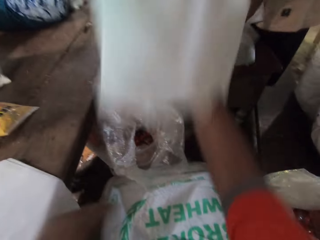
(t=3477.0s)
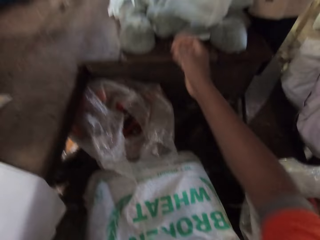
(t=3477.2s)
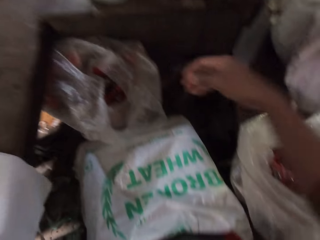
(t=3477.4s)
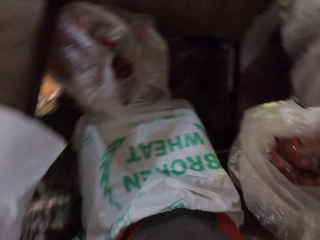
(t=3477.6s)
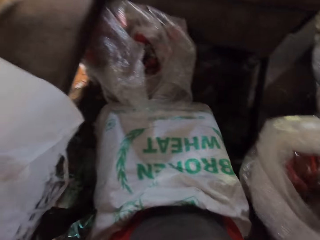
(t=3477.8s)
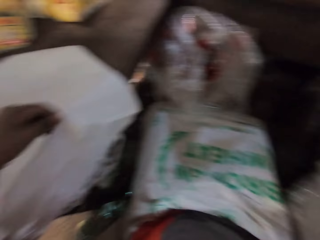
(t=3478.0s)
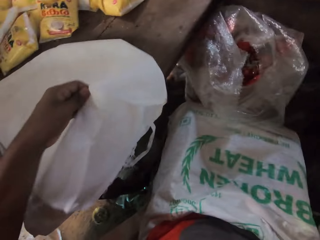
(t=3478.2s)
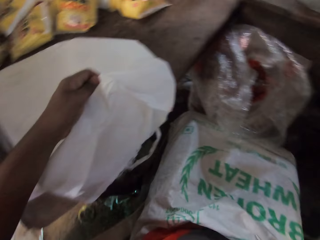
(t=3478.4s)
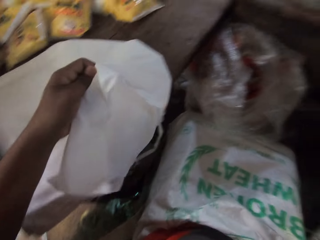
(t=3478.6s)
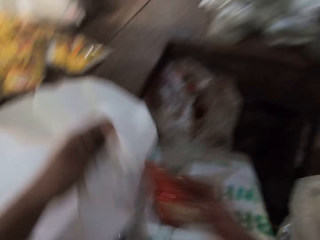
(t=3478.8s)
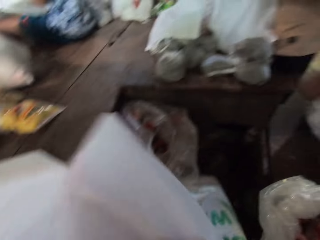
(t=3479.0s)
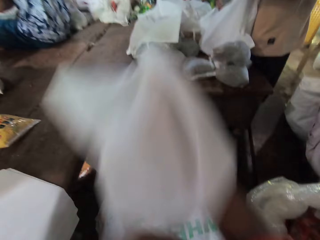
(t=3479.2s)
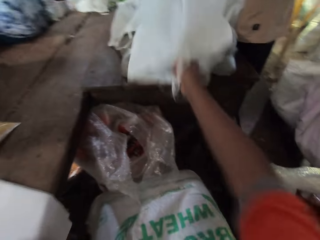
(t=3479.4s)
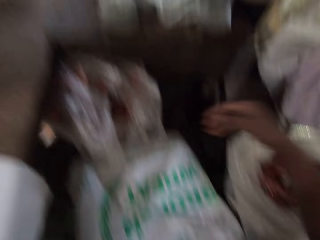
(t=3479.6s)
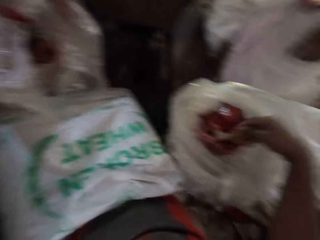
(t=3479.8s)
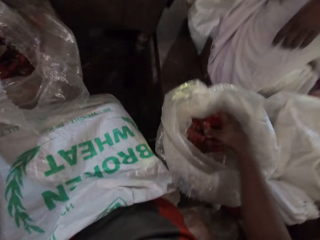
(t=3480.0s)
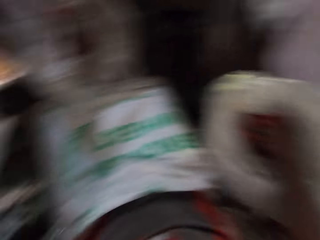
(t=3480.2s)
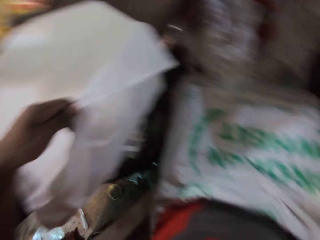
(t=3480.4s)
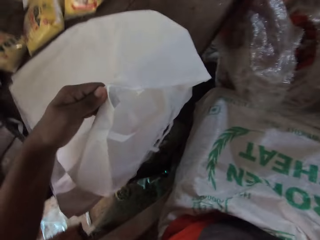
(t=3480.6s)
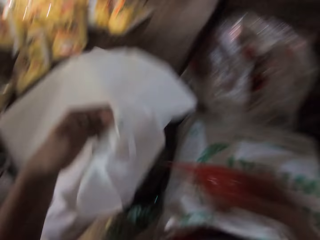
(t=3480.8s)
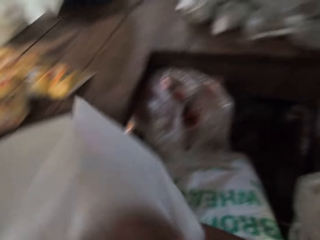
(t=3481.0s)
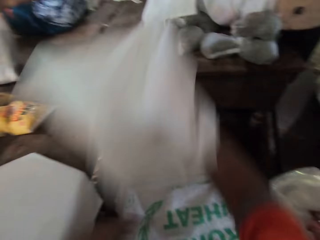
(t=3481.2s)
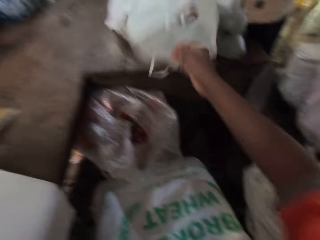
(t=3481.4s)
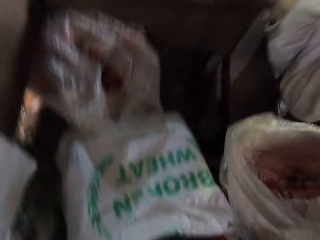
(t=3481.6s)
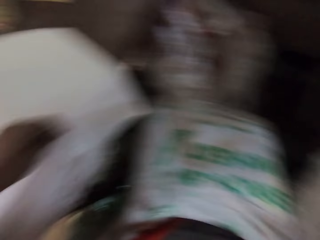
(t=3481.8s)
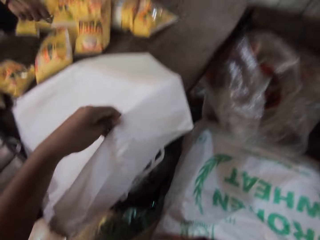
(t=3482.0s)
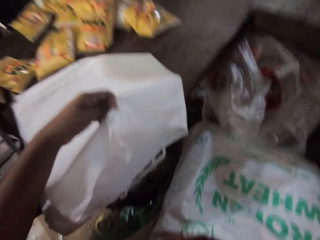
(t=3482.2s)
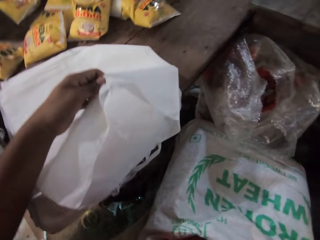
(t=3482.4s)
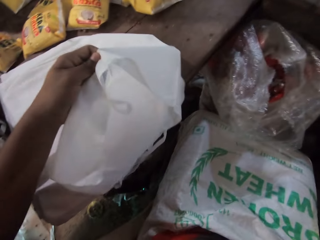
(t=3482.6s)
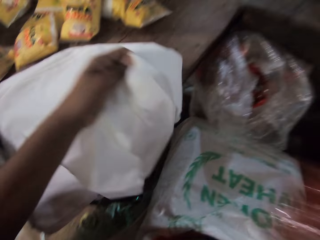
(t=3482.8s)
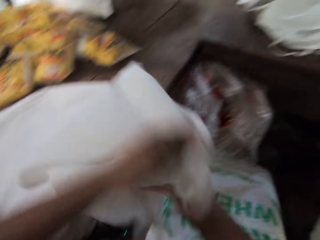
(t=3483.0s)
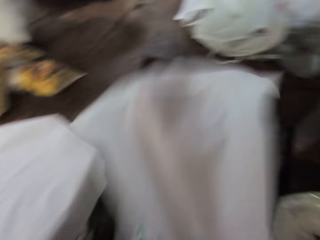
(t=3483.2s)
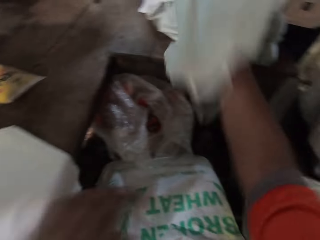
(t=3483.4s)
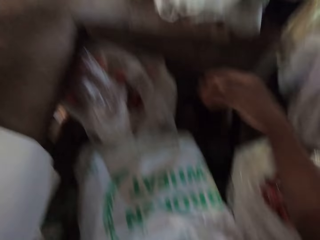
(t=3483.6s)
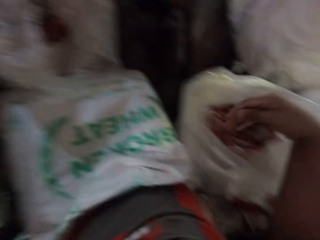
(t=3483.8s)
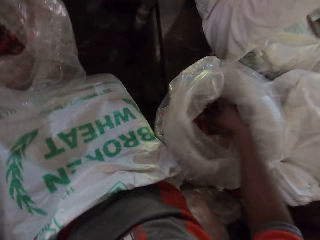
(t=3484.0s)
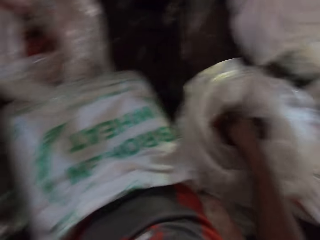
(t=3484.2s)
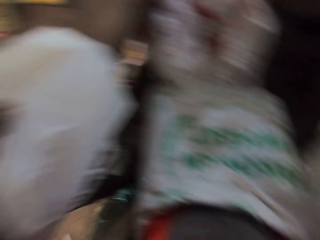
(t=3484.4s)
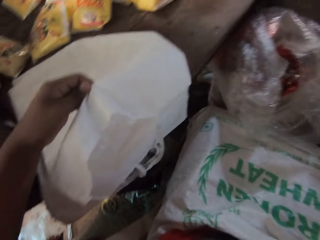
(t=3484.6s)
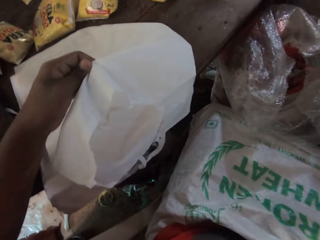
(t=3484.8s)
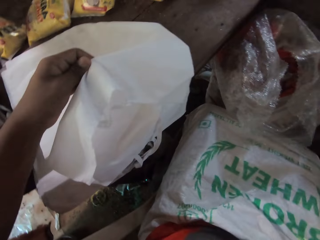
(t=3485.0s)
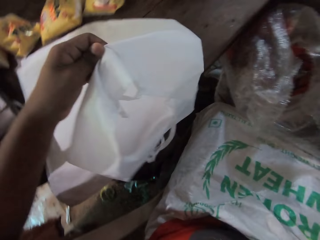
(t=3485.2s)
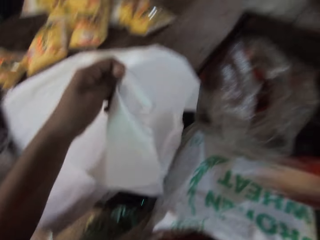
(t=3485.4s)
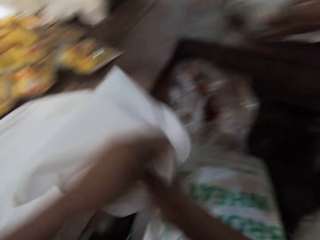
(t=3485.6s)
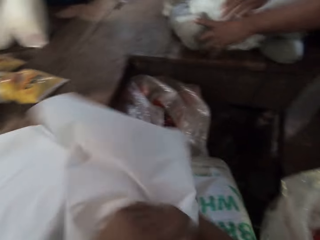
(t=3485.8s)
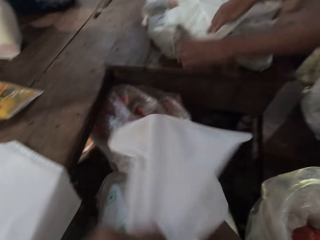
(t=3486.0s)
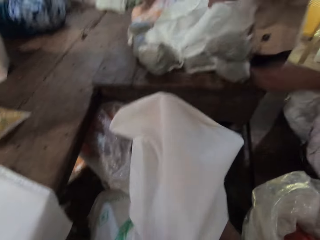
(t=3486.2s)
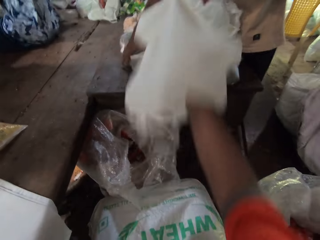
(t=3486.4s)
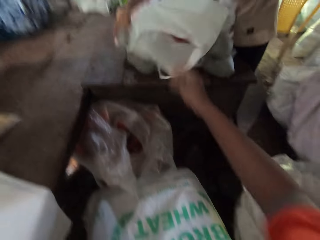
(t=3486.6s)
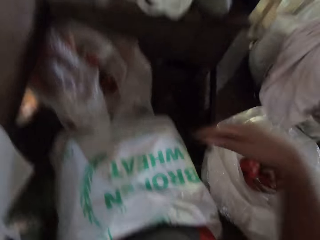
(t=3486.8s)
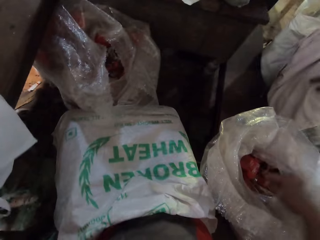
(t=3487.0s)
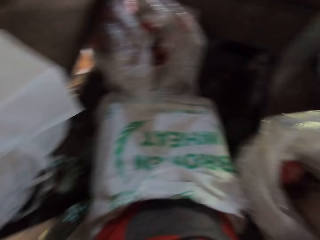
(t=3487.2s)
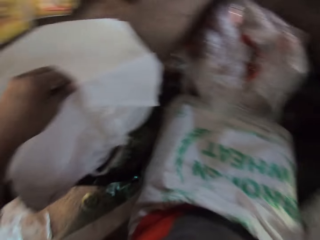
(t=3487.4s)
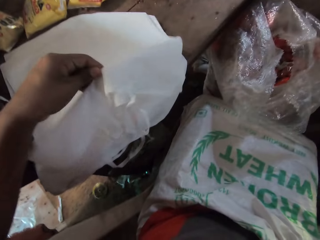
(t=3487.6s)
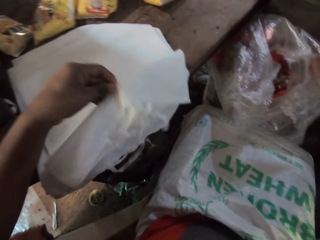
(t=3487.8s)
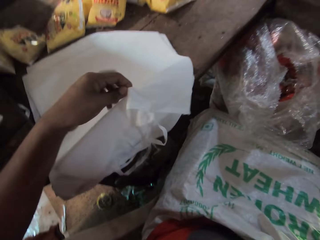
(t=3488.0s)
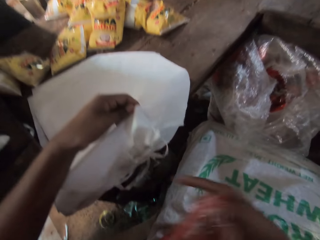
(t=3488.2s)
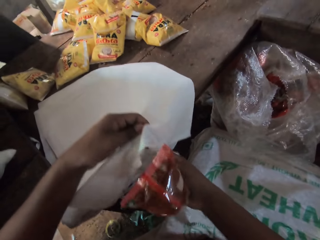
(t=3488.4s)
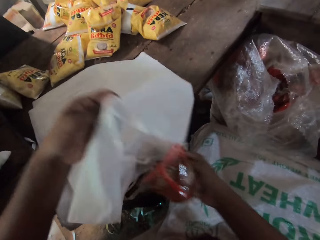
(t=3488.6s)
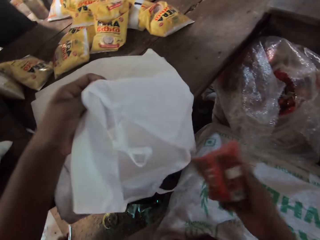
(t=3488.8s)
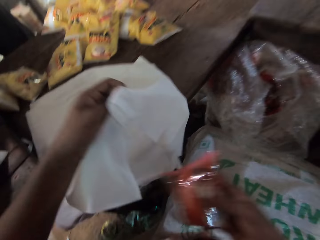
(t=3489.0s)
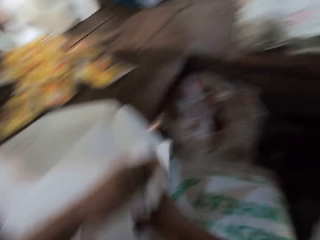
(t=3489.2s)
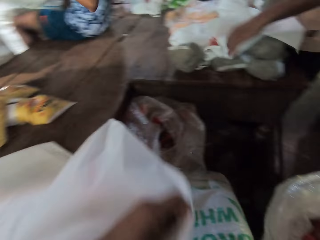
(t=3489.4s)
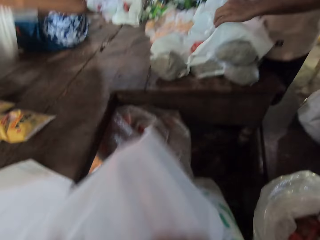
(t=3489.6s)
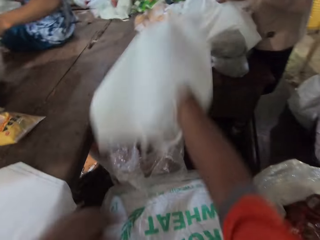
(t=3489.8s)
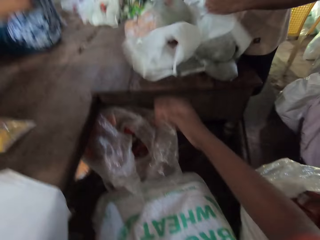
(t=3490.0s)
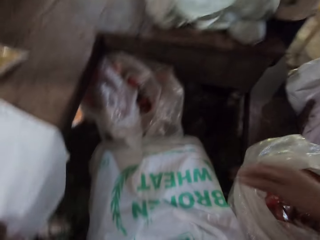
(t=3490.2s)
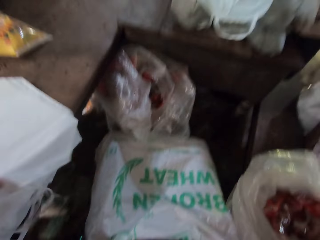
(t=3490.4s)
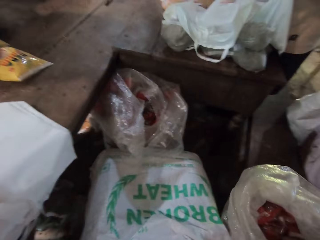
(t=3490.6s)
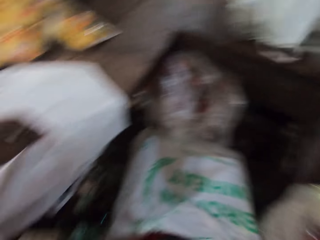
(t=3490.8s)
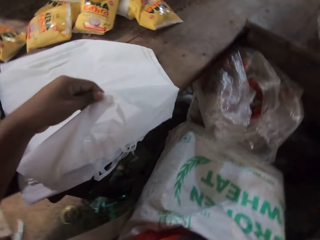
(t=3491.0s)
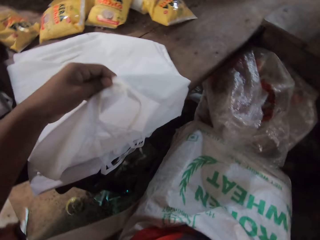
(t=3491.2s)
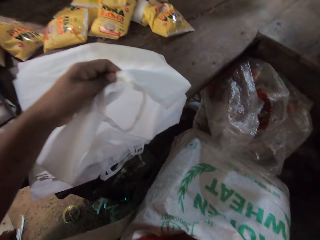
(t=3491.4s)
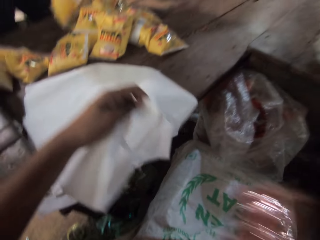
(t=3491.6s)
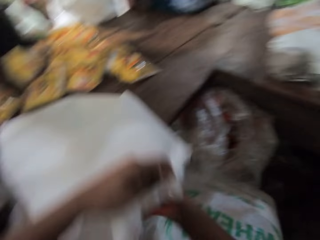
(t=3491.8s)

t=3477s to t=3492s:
The camera wearer throws the bag on the table with his right hand. He picks a bag from the table with his left hand. He puts a food item into the bag with his right hand. He throws the bag on the table with his right hand. He picks a food item from the sack with his right hand. He picks a bag from the table with his left hand. He puts a food item into the bag with his right hand. He throws the bag on the table with his right hand. He picks a bag from the table with his left hand. He puts a food item into the bag with his right hand. He throws the bag on the table with his right hand. He puts his right hand into the sack. He takes a pack from the bag with the right hand. He picks a bag from the table with his left hand. He puts a food item into the bag with his right hand. The man holds the bag on the table with both hands. The camera wearer throws the bag on the table with his right hand. He puts his right hand into the sack. He picks a bag from the table with his left hand. He opens the bag with both hands. He puts a food item into the bag with his right hand. He throws the bag on the table with his right hand. He picks a bag from the table with his left hand.

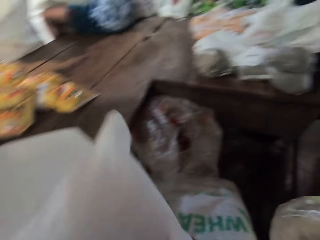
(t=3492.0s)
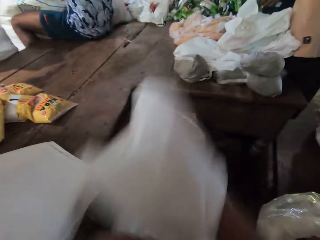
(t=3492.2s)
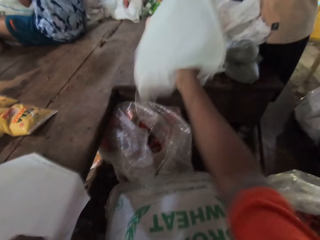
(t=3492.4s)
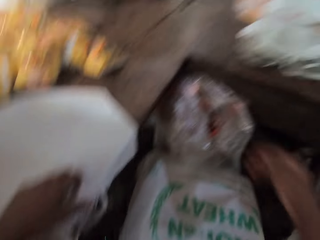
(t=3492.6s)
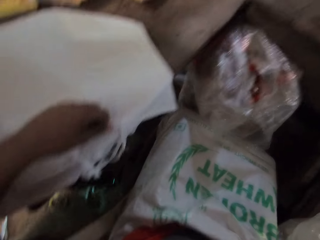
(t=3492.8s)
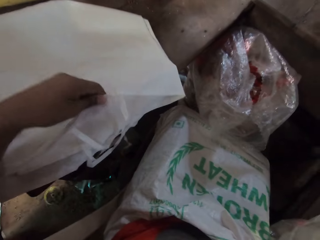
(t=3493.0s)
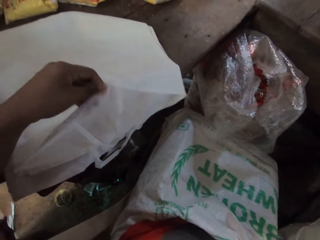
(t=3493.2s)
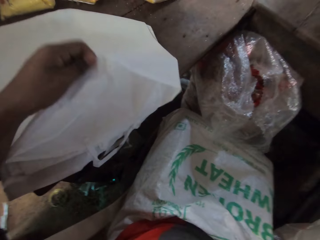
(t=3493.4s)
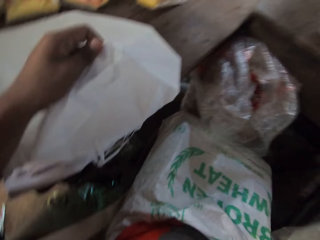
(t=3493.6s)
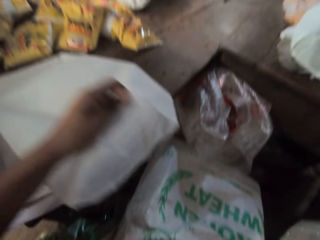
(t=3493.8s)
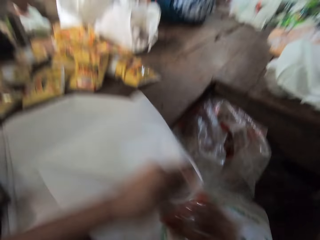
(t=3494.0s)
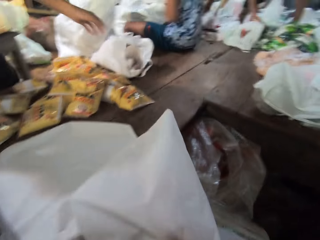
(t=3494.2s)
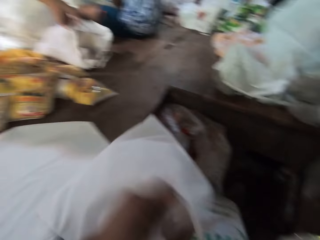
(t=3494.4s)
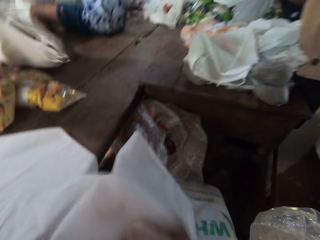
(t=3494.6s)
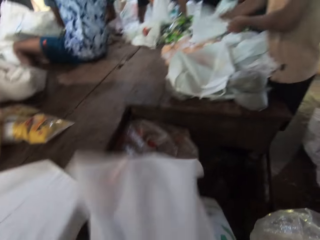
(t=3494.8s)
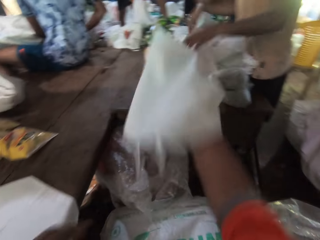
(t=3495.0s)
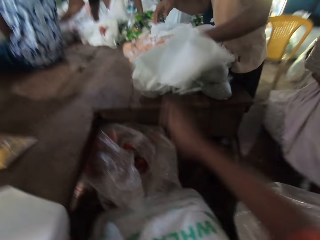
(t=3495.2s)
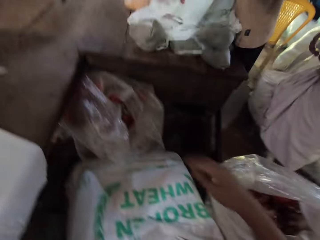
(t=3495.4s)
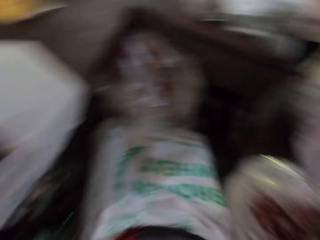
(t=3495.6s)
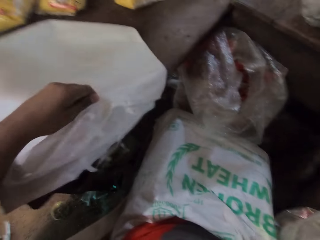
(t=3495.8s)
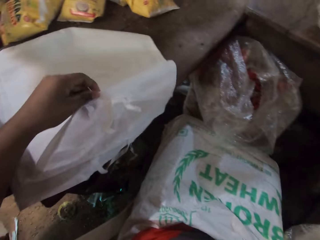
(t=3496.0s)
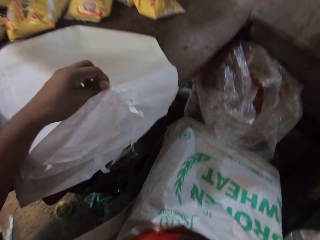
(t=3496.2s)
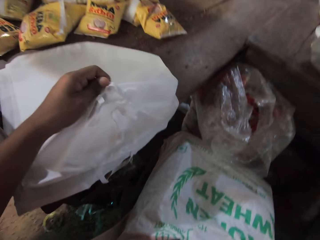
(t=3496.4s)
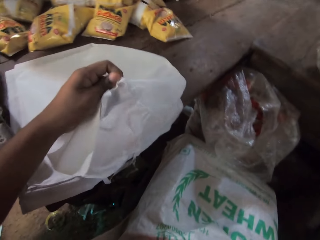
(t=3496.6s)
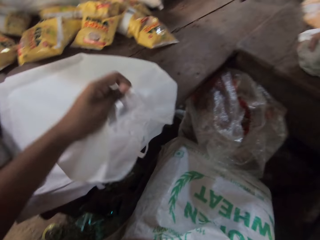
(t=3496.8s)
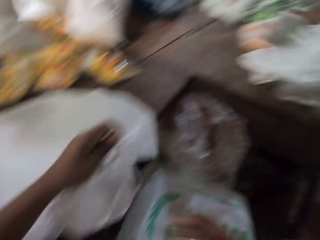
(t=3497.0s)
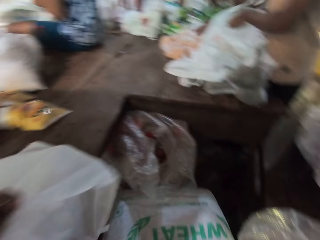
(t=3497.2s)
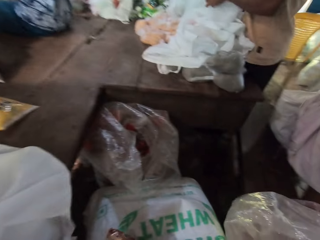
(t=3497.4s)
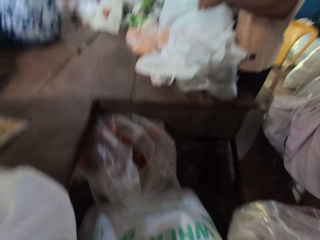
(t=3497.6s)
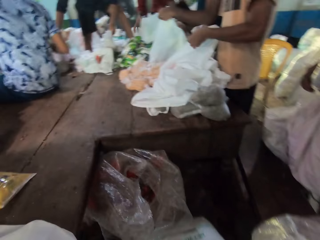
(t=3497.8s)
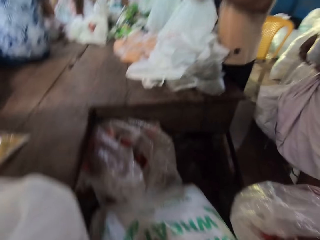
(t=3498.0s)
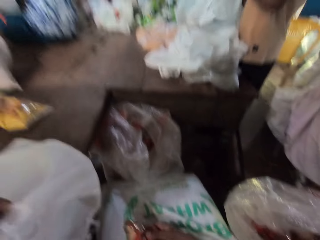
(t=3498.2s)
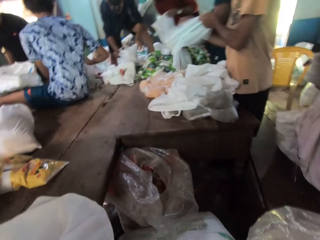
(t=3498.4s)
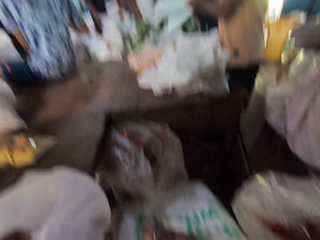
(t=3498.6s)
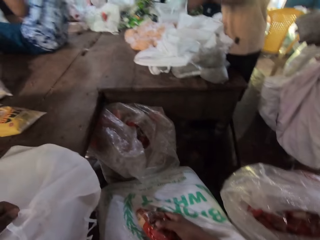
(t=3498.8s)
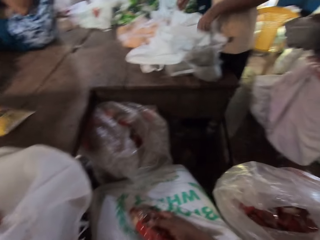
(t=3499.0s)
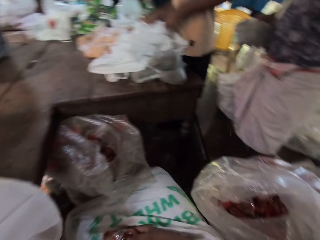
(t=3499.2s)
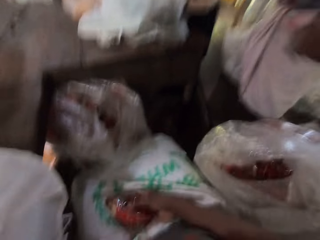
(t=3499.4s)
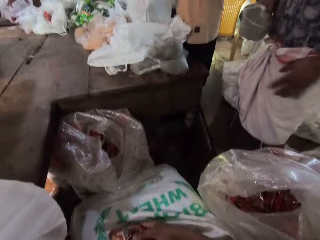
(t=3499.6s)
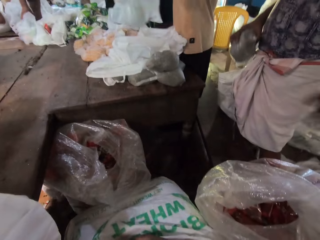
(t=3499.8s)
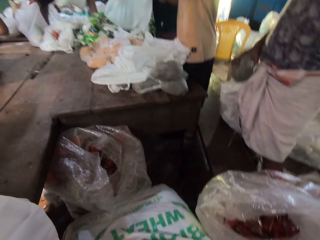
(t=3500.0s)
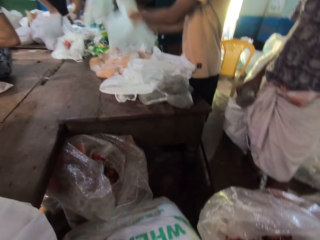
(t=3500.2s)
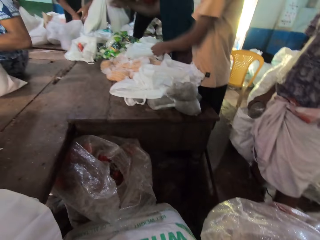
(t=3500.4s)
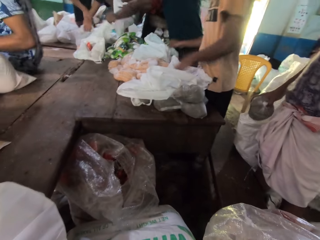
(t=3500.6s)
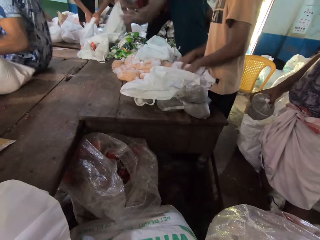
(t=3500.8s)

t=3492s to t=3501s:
The camera wearer puts a food item into the bag with his right hand. He throws the bag on the table with his right hand. He picks a bag from the table with his left hand. He puts a food item into the bag with his right hand. A man picks a bag from the table with his left hand. The camera wearer throws the bag on the table with his right hand. He picks a bag from the table with his left hand. Another man picks a food item from the table with his right hand. He drops the bag on the table with both hands. He picks a bag from the table with both hands. He drops the bag on the table with both hands. A third man drops a bag on the table with both hands.
